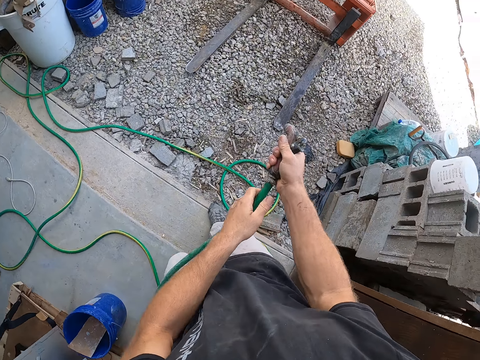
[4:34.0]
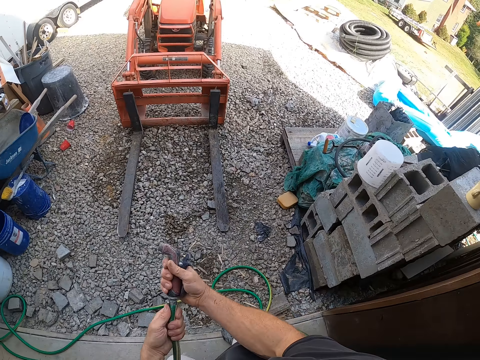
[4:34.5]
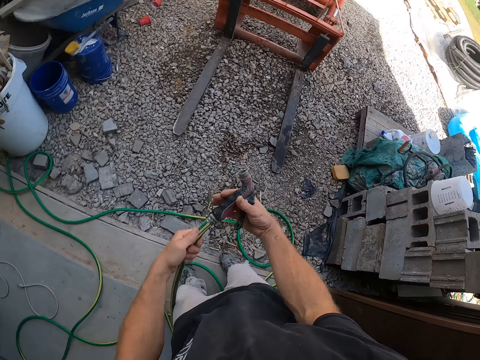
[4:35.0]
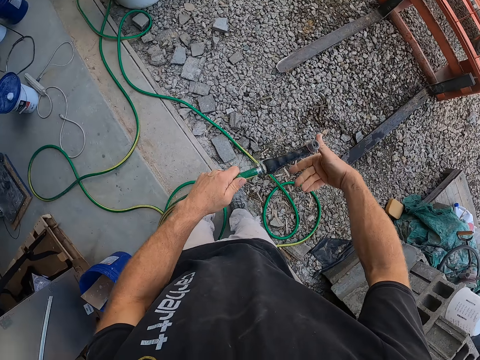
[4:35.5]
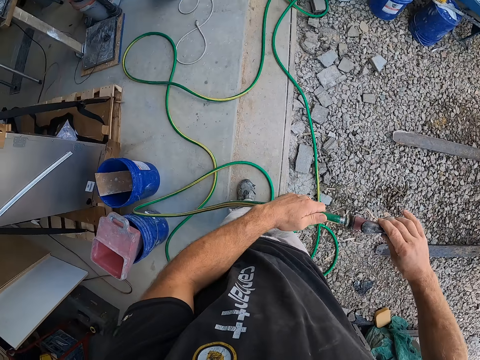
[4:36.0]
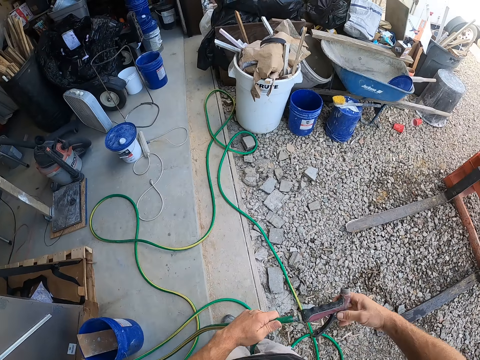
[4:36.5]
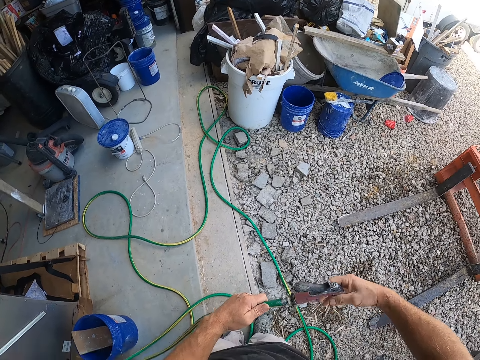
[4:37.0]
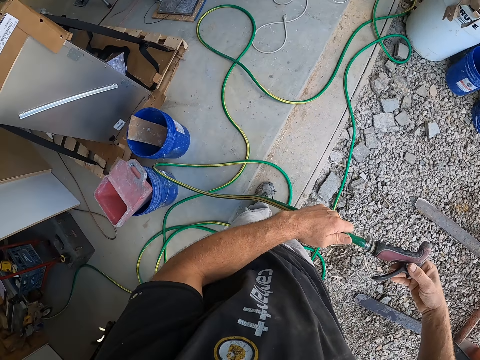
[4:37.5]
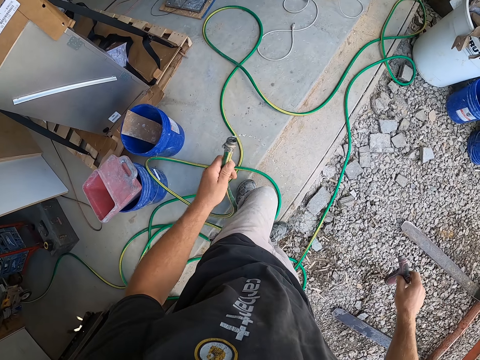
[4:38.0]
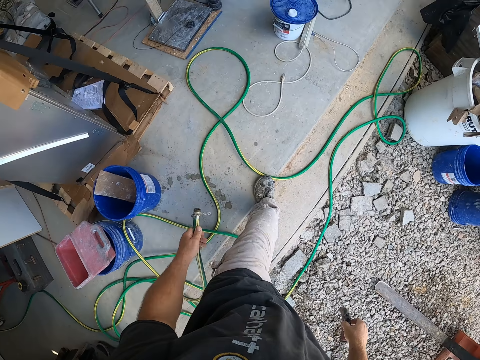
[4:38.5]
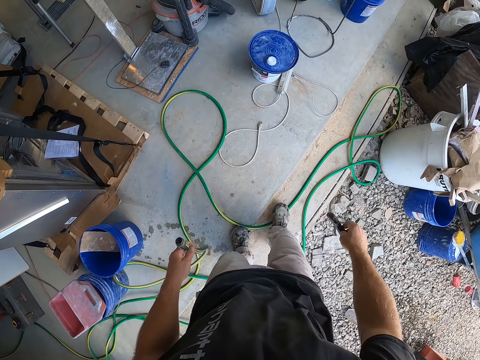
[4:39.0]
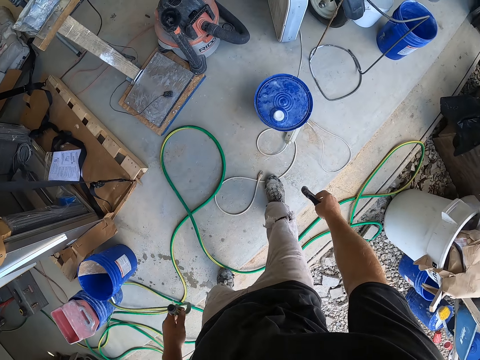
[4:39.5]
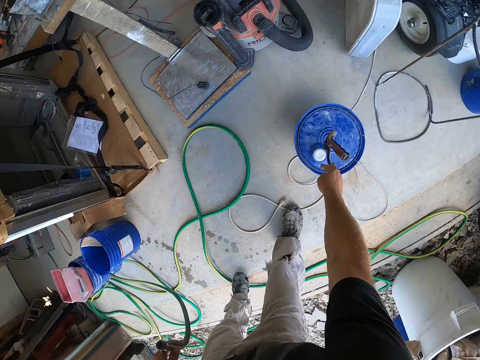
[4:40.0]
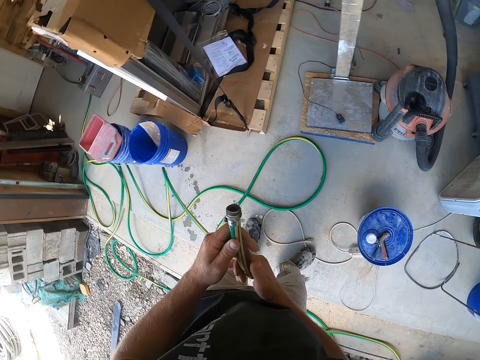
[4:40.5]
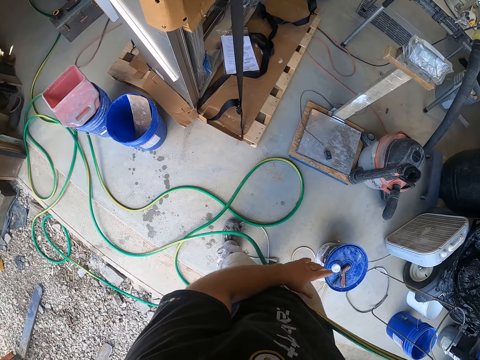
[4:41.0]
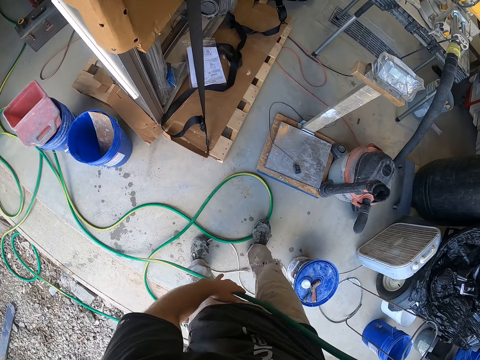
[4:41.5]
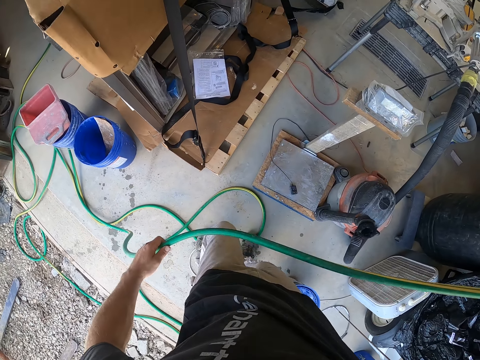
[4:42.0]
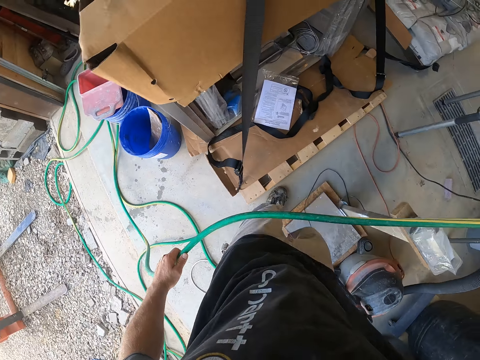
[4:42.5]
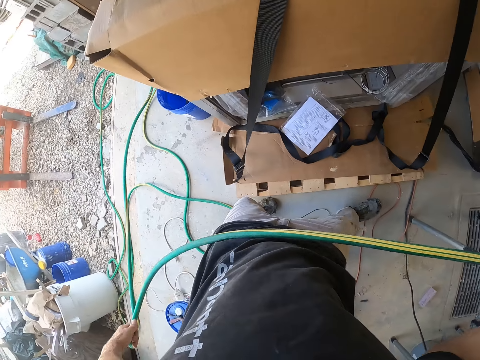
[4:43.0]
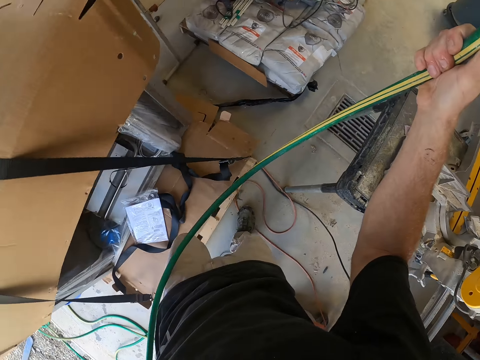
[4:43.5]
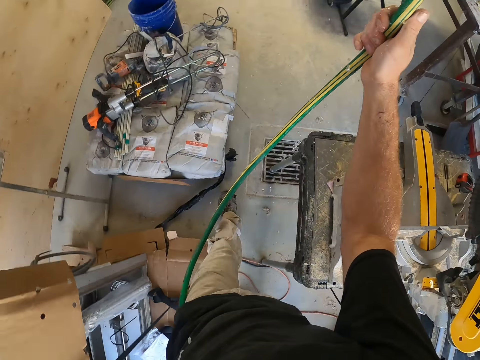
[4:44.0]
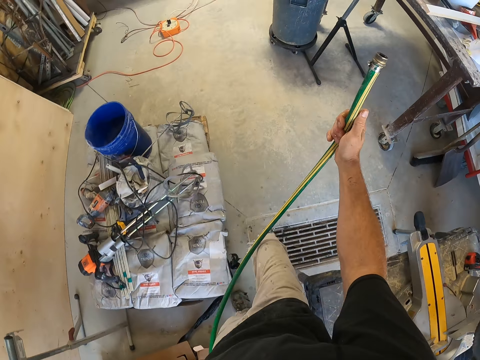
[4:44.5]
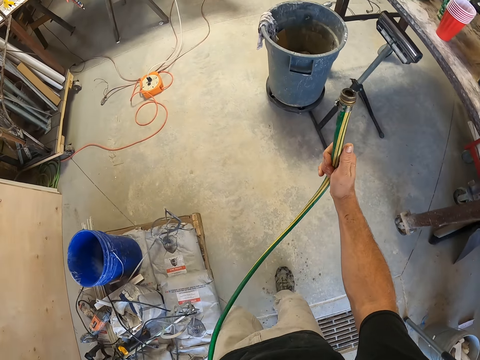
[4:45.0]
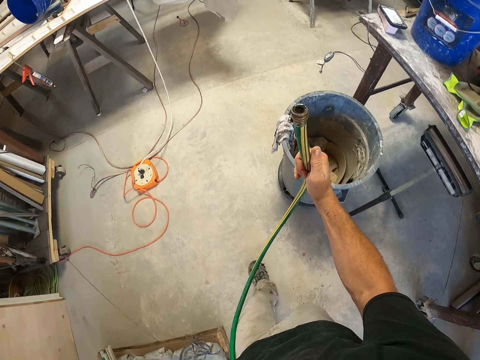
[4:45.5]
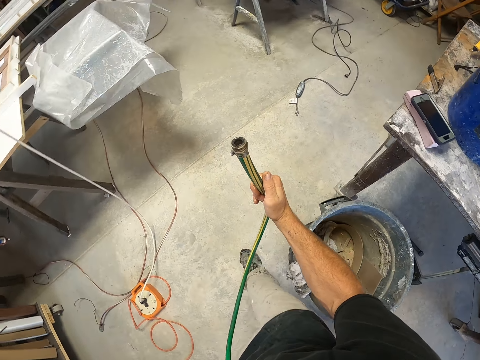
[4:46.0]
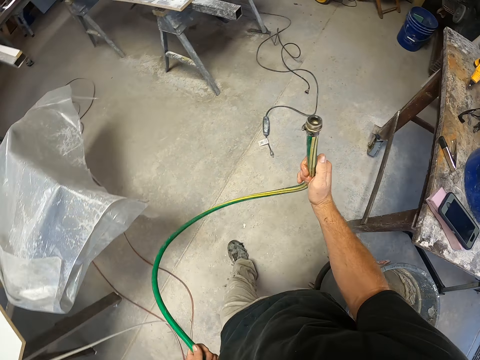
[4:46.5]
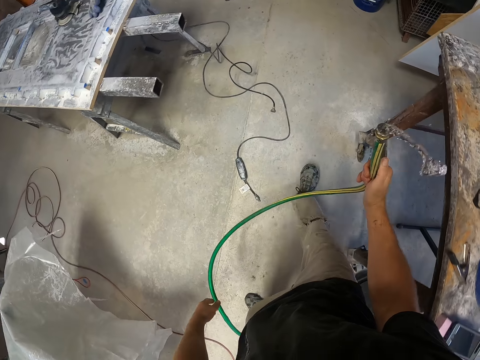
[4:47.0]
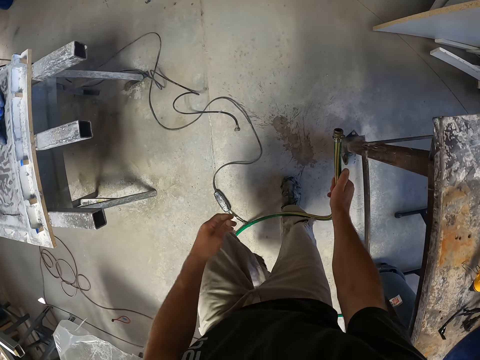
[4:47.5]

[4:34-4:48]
The camera wearer sprinkles water on the floor with a sprinkler. They unscrew the nozzle. They remove a knob on a pipe. They walk around a garage. They drop the nozzle on a bucket. They pull the hose. They walk around the garage.

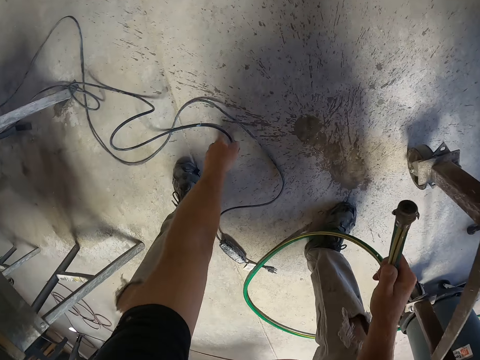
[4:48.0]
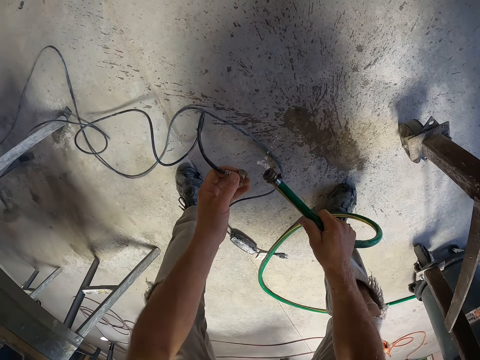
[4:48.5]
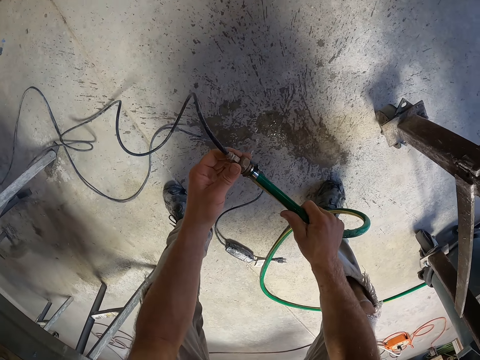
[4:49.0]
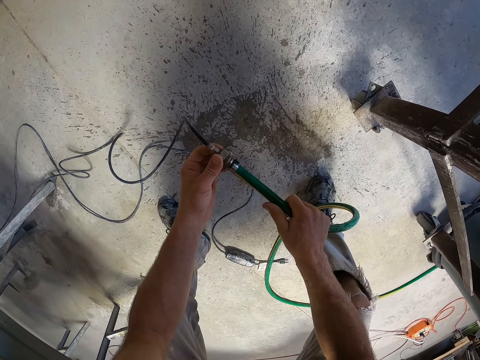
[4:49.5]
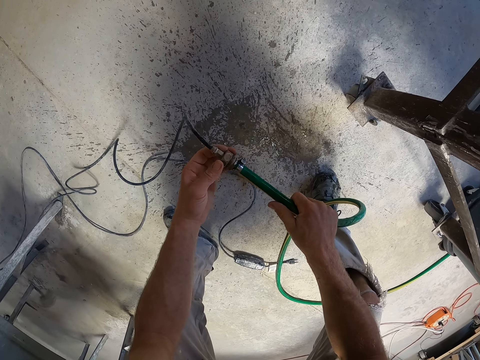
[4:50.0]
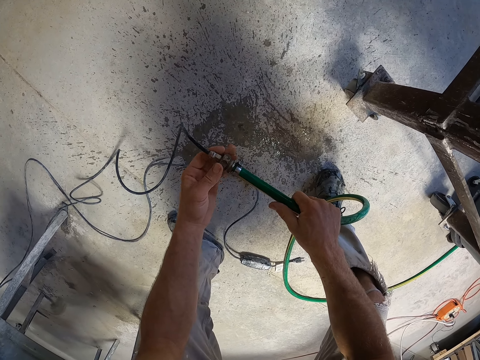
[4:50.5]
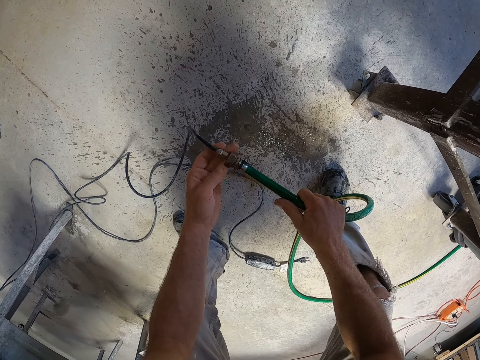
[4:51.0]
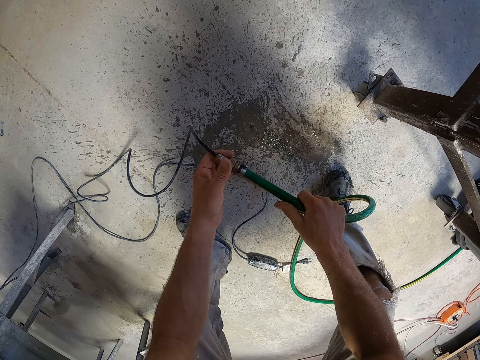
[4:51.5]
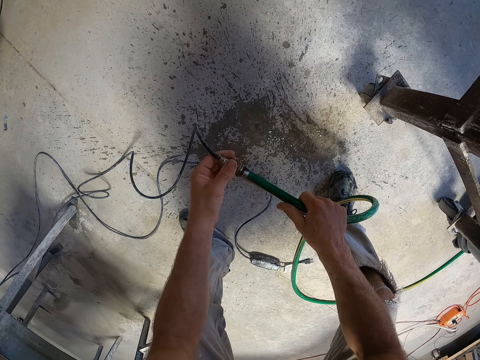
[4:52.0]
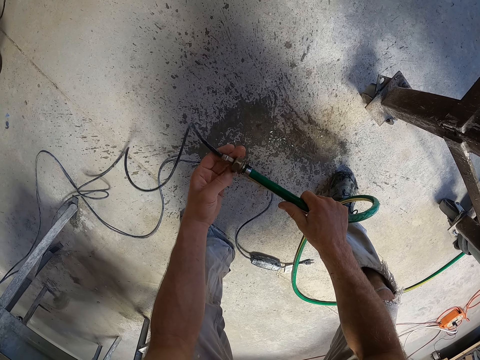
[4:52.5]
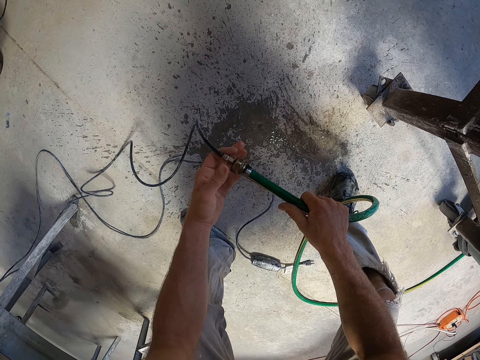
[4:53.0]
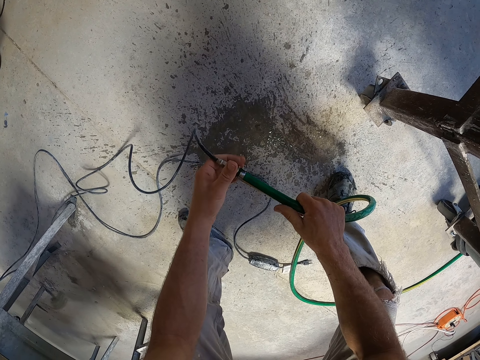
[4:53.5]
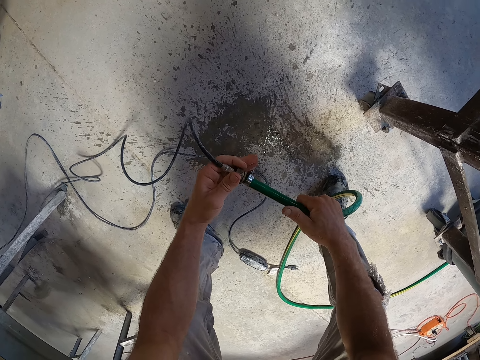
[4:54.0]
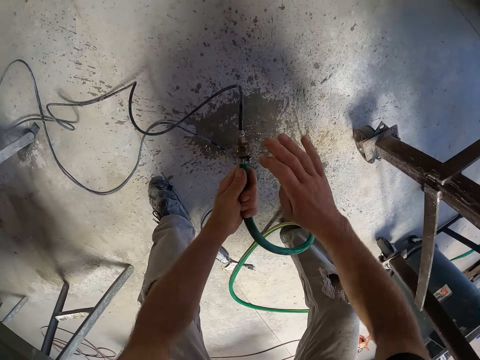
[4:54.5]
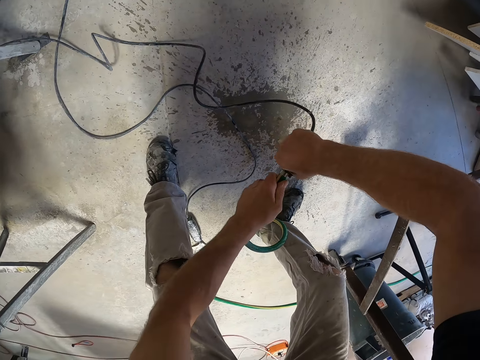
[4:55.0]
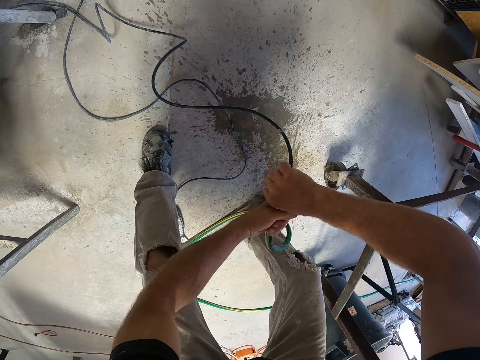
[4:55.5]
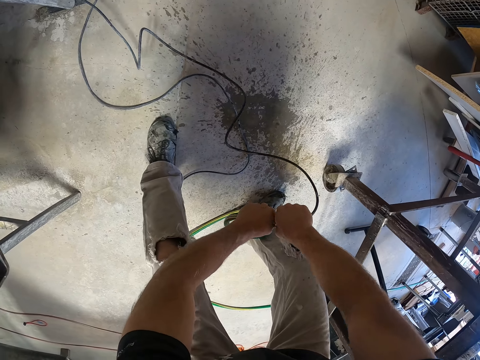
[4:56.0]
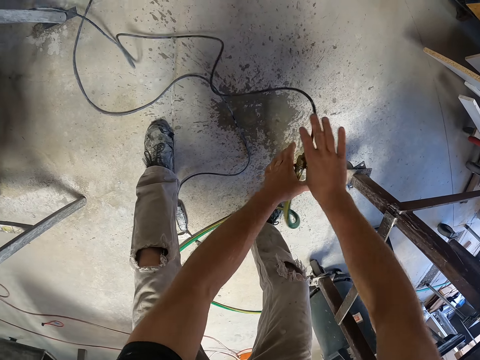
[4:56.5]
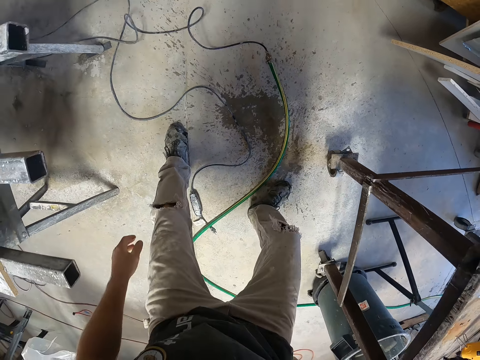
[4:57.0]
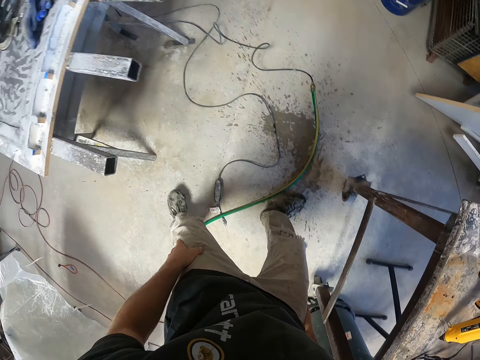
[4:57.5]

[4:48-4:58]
The camera wearer picks up a coil tube from the floor. They fix the coil tube to the hose. They screw the coil tube to the hose. They drop the hose on the floor.

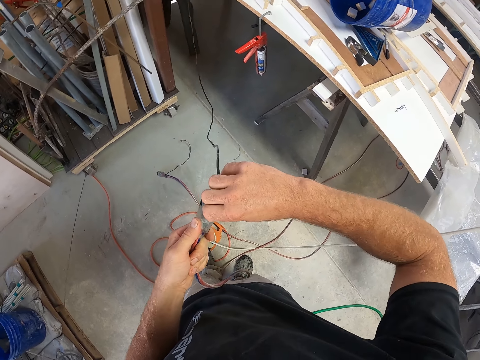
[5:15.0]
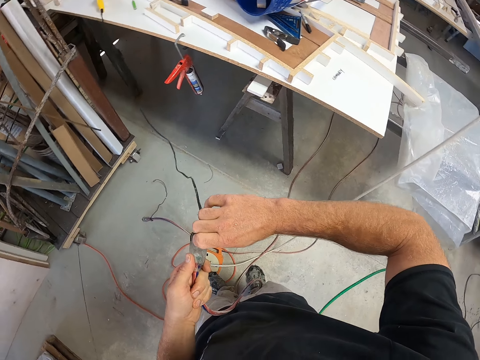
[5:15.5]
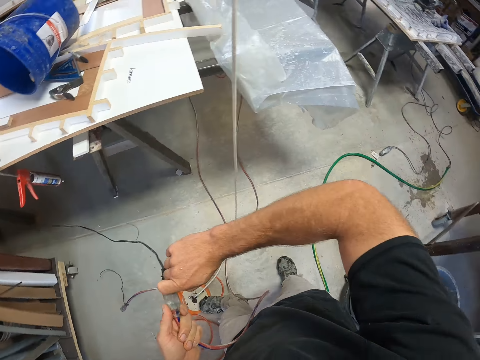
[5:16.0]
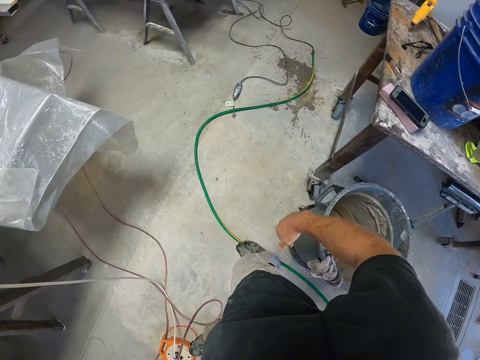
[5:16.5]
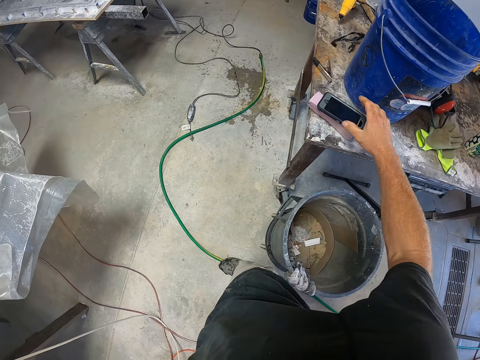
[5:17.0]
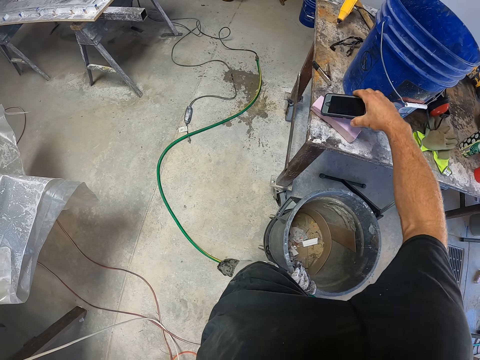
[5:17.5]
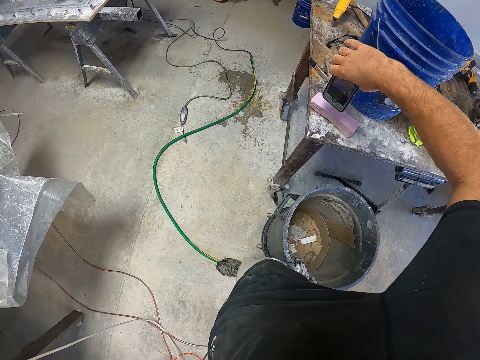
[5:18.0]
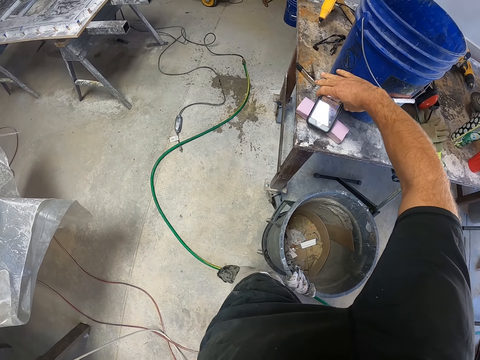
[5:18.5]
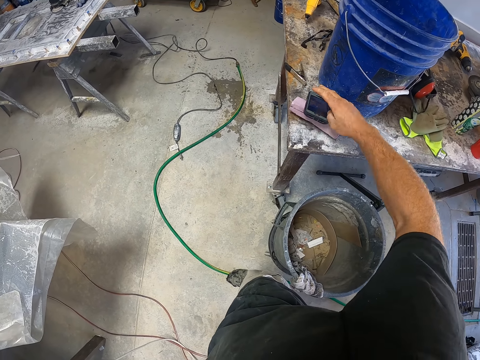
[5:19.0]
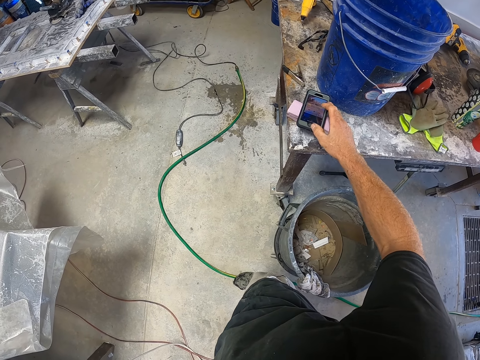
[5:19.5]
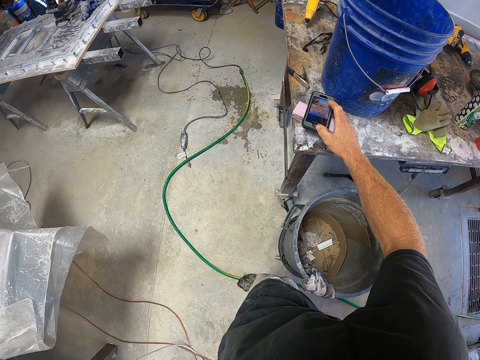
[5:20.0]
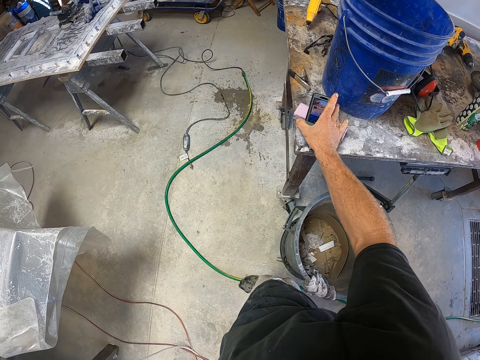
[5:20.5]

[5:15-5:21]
The camera wearer removes tape from a plug joining. They turn around. They check a phone. They pick up the phone from a table. They press the phone.
